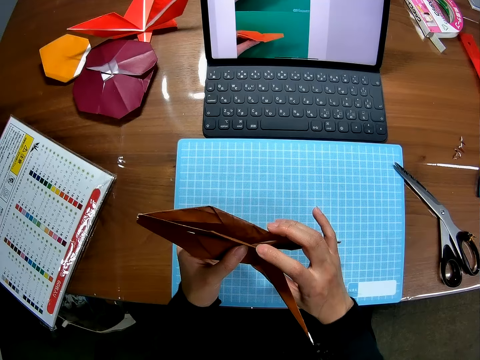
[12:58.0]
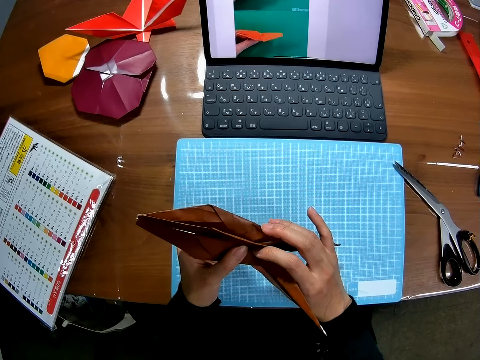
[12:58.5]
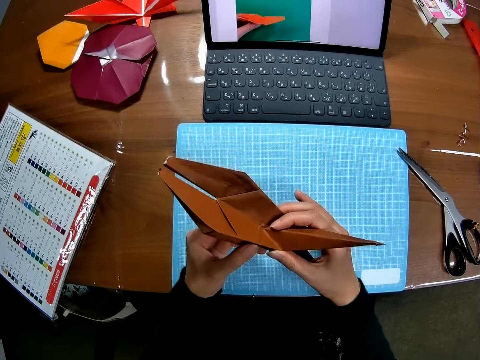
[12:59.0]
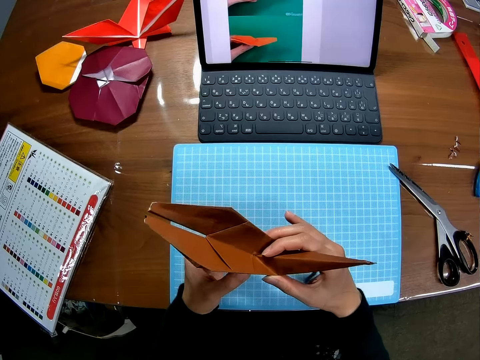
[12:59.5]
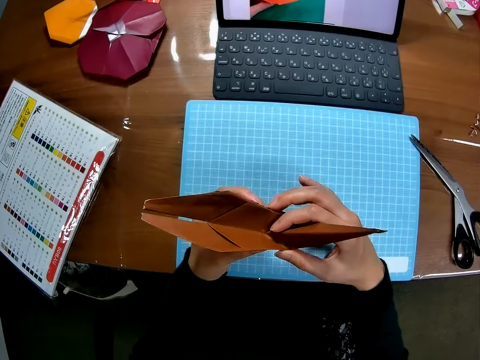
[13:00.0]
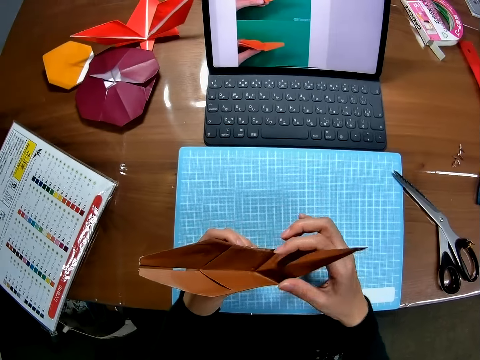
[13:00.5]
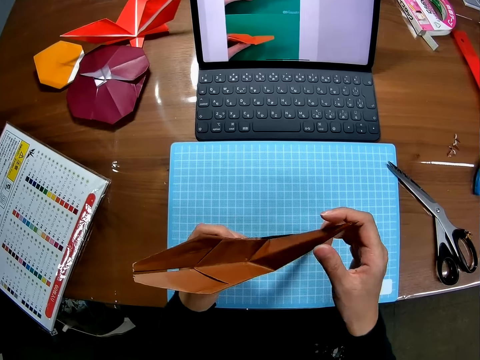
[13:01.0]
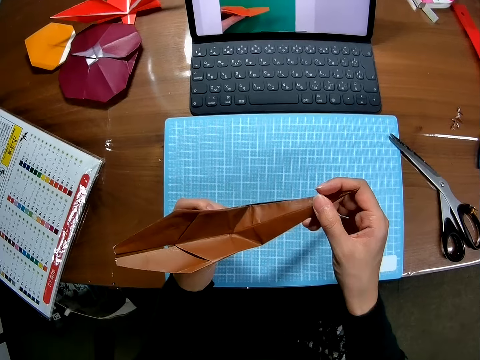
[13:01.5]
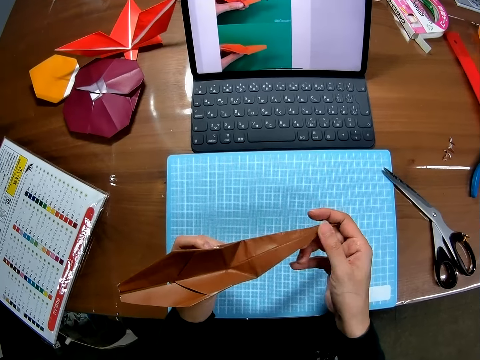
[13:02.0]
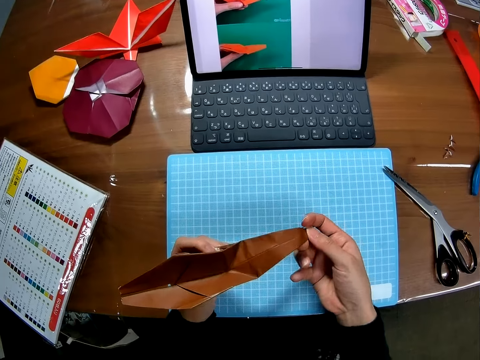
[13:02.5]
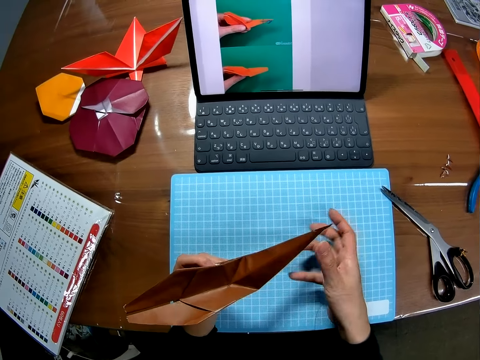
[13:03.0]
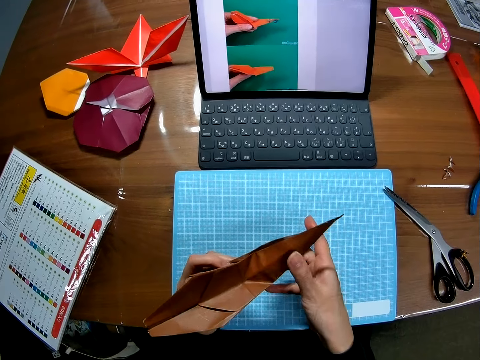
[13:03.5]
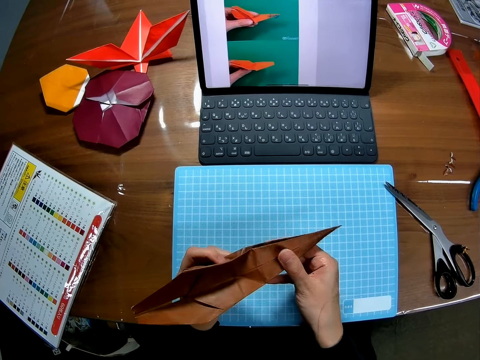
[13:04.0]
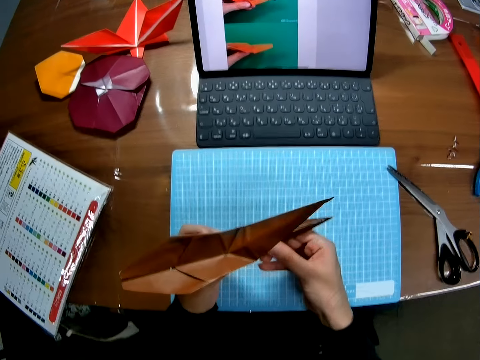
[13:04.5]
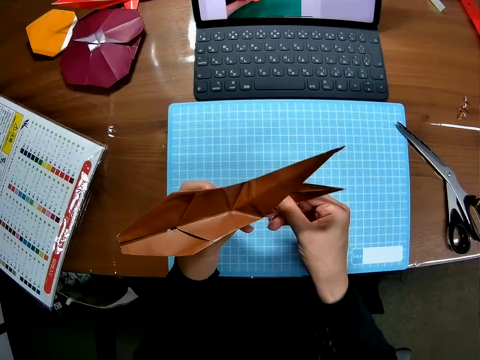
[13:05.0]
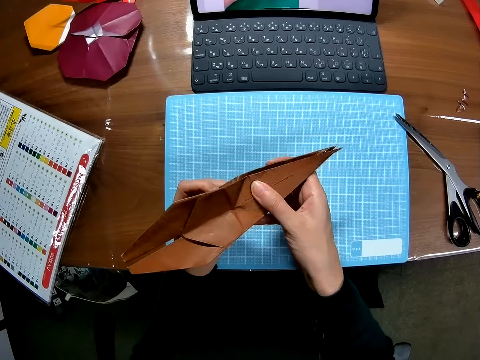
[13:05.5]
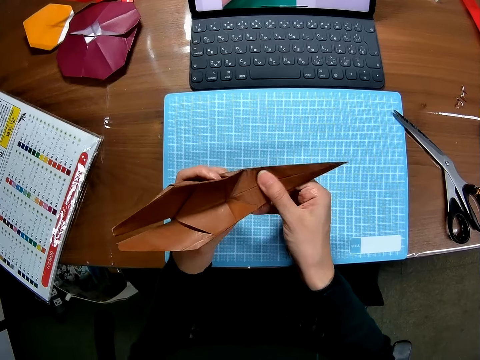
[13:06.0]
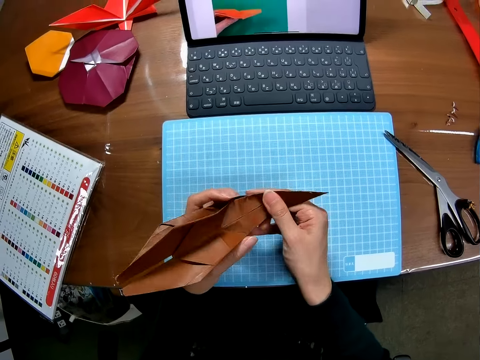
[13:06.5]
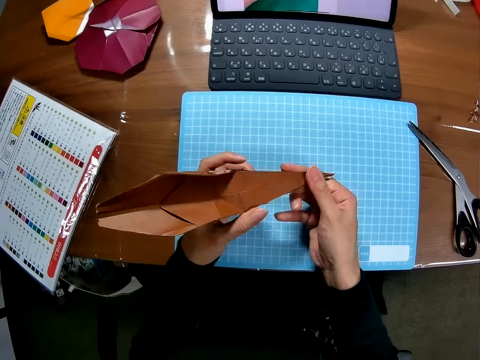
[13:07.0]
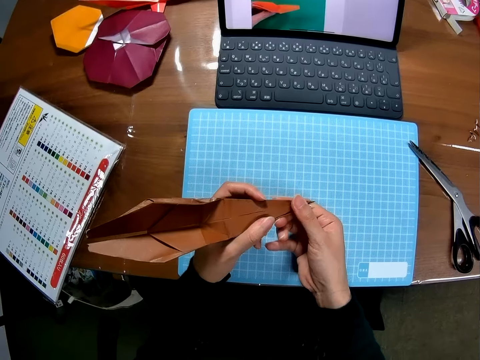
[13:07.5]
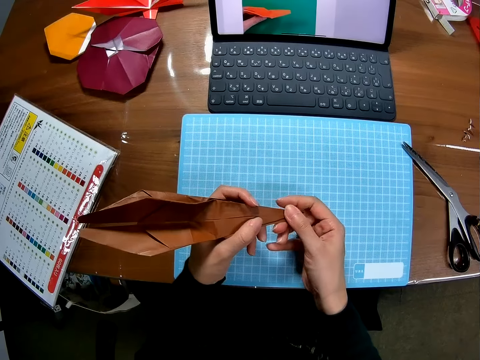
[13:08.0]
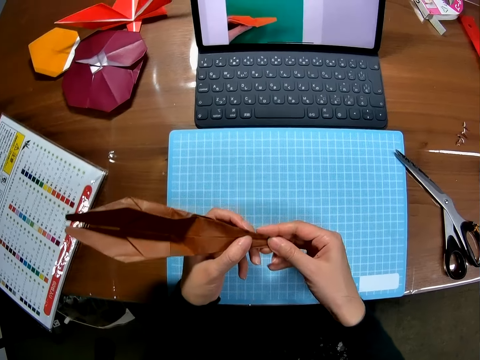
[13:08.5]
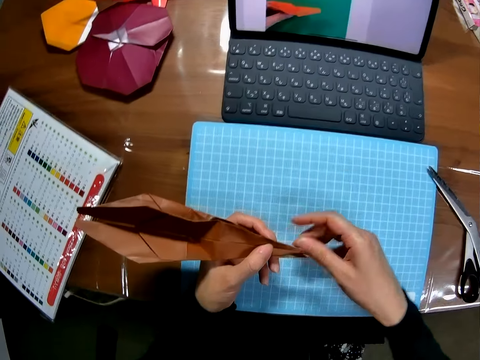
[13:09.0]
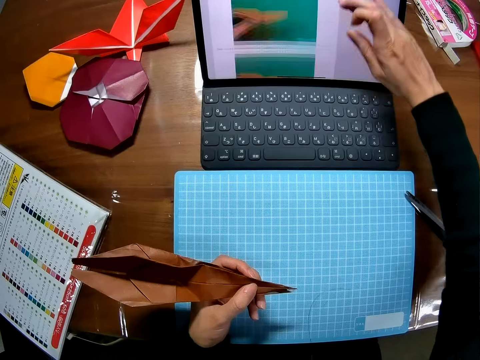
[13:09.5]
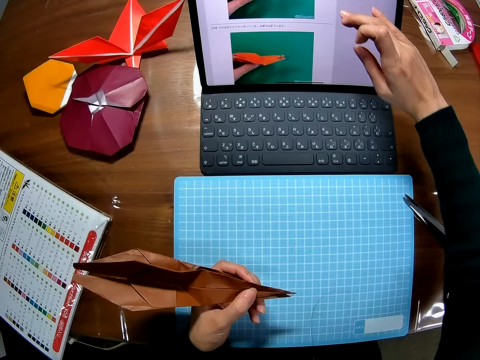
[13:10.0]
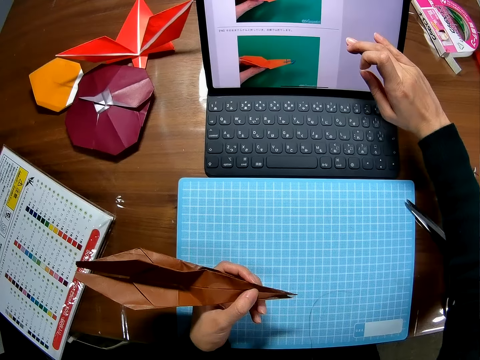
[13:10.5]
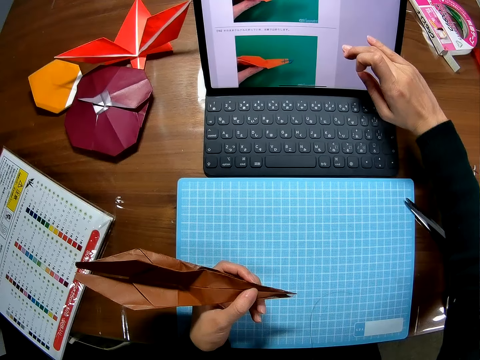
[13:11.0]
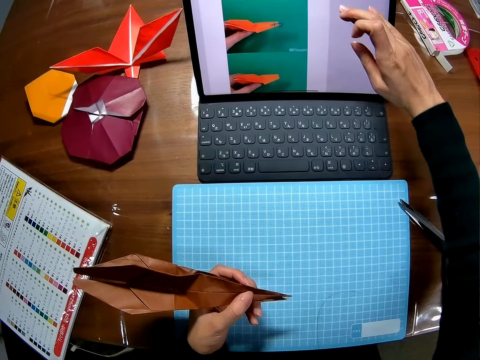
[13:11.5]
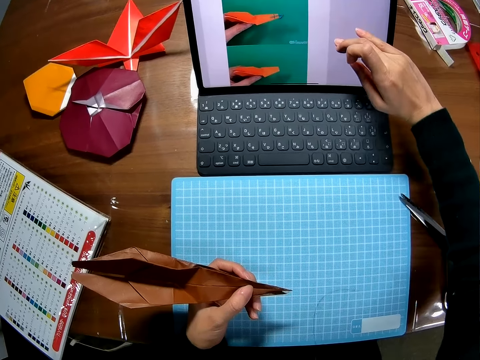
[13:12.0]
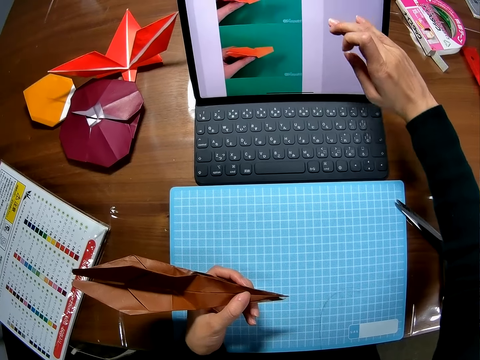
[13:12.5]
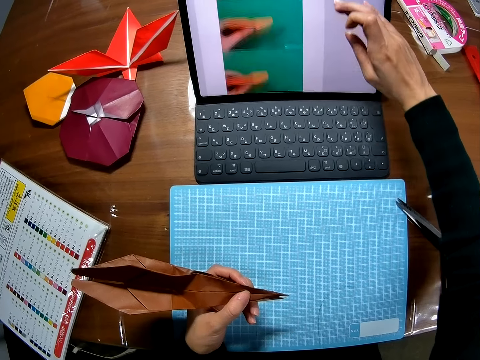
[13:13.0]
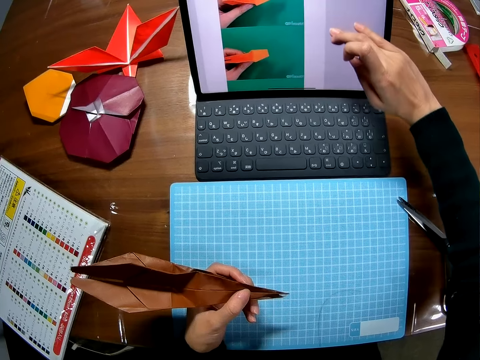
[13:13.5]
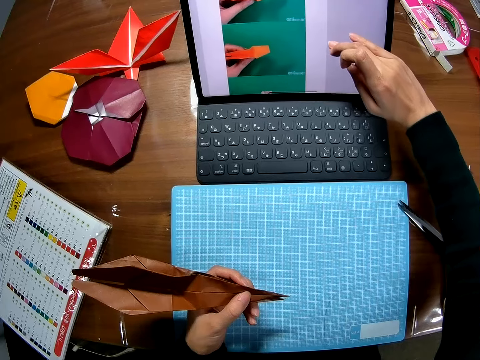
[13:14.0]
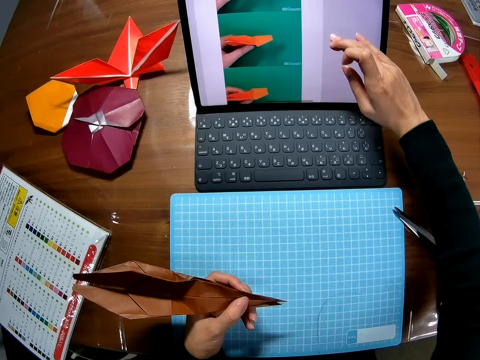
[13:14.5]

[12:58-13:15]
The camera wearer fixes the decoration together. She operates the laptop with her right hand on the screen.

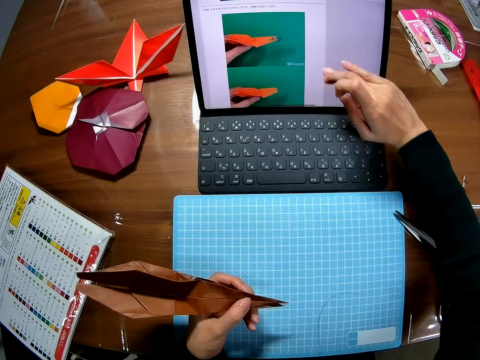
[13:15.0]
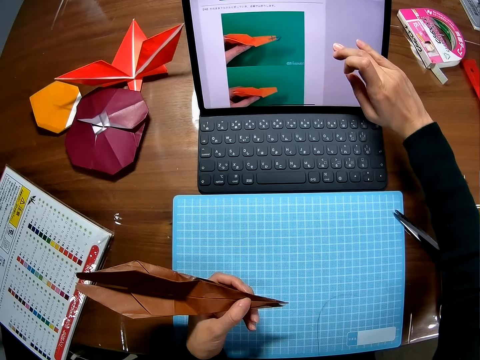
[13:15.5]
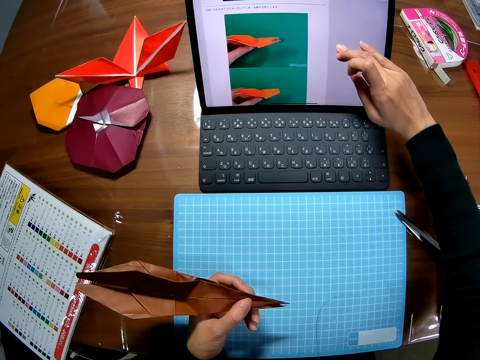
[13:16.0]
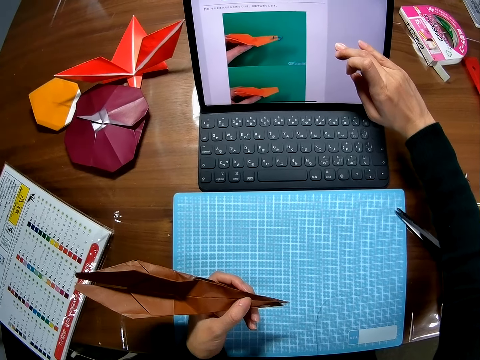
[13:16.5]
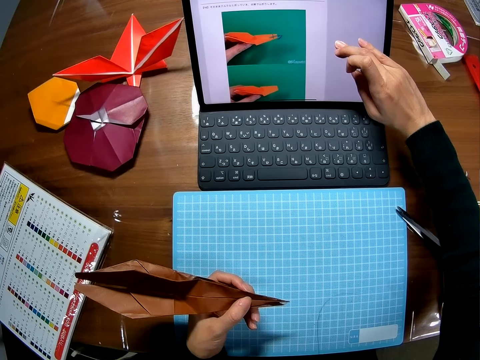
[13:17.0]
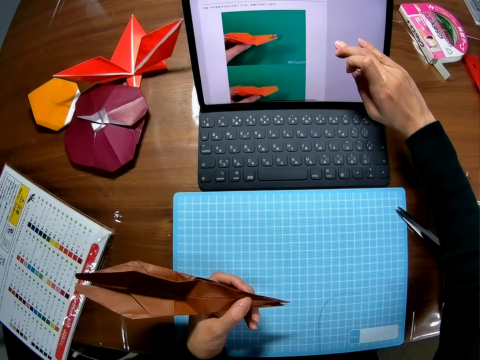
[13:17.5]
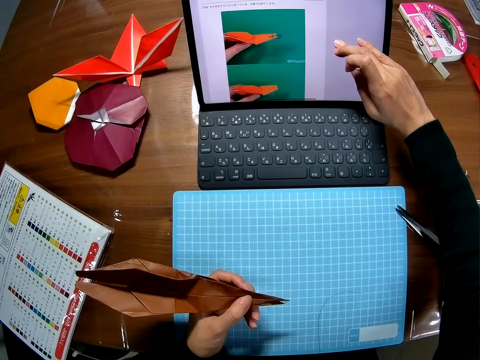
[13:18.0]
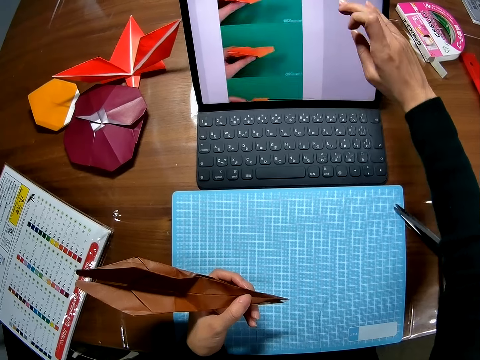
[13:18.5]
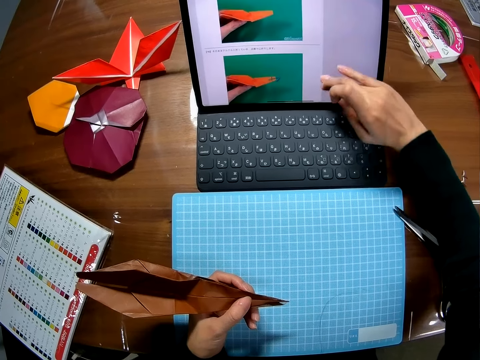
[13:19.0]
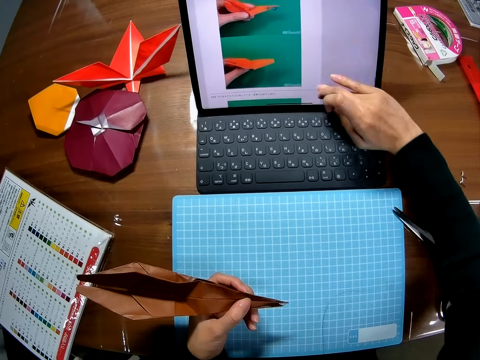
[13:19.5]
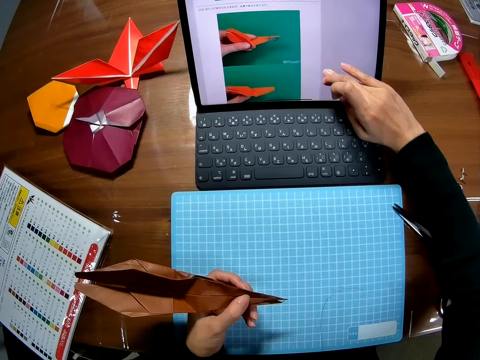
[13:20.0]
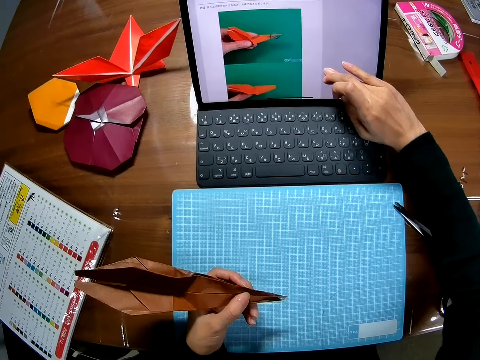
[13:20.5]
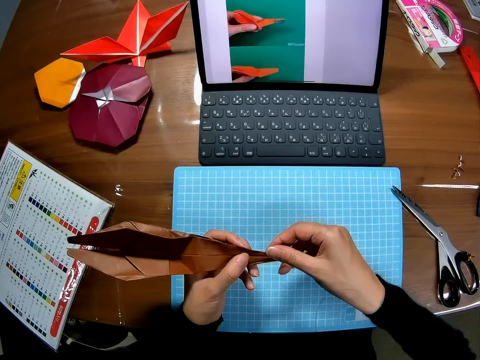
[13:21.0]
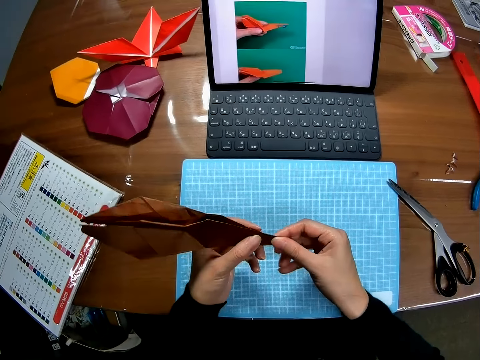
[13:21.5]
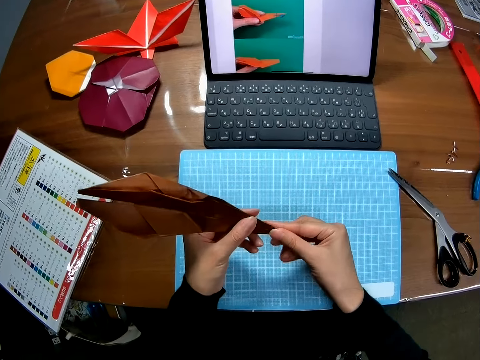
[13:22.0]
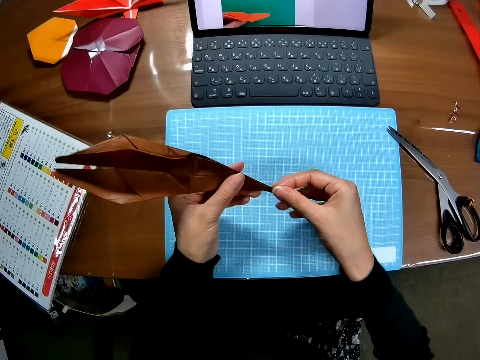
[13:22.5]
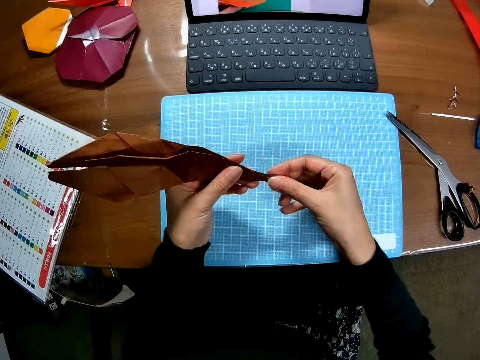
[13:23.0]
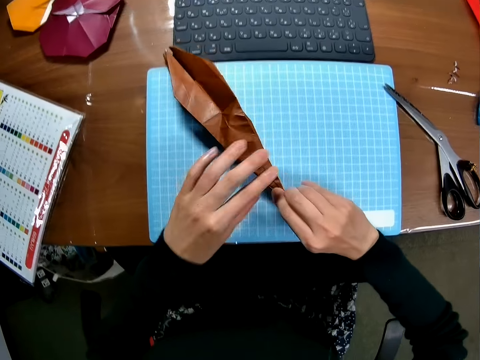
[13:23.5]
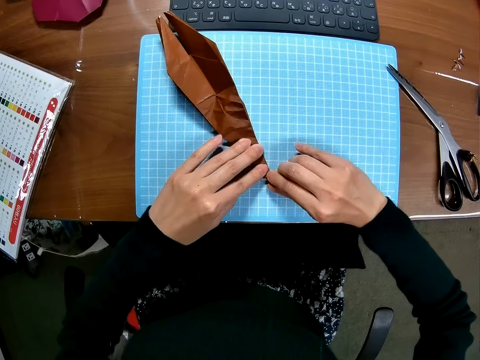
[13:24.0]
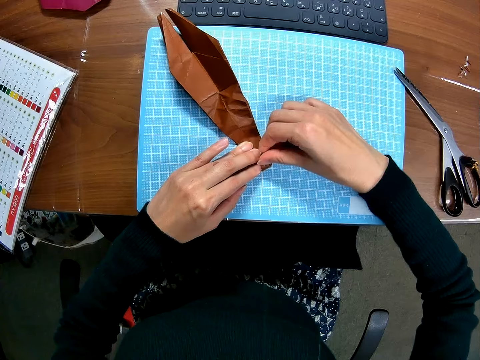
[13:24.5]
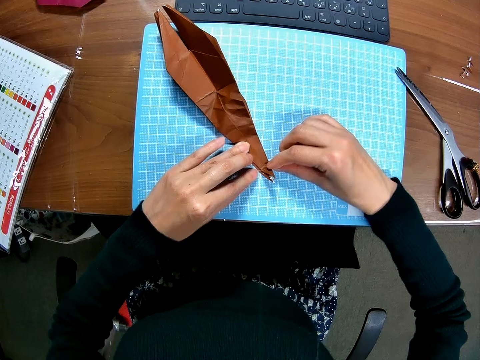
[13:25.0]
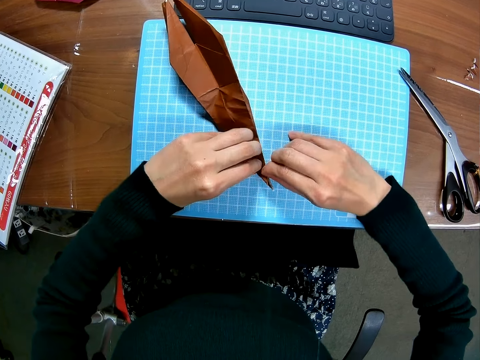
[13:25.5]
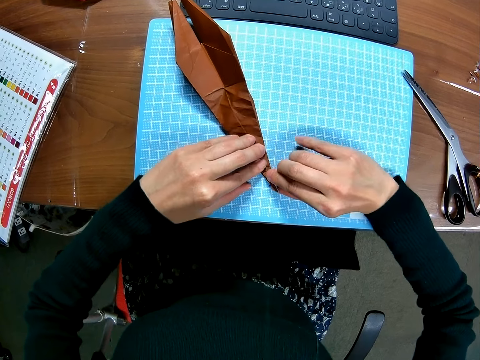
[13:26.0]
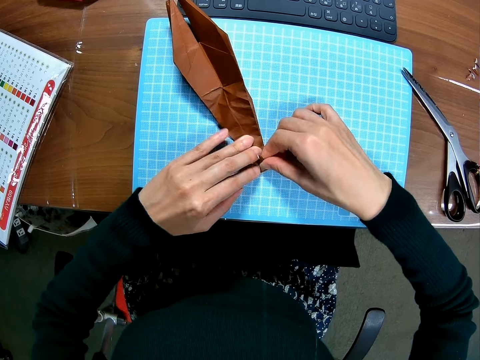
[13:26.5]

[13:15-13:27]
The camera wearer folds the piece of paper with both hands. They drop the piece of paper on the cutting sheet with both hands and fold the piece of paper on the cutting sheet with both hands.
